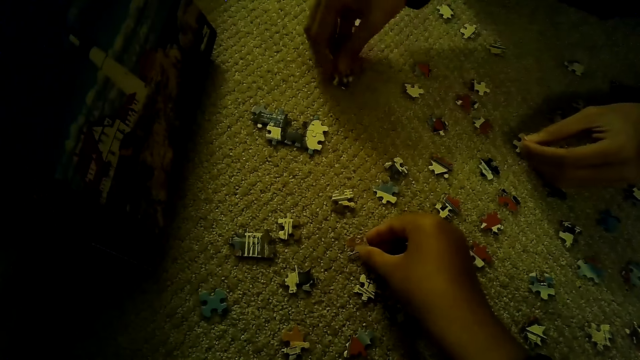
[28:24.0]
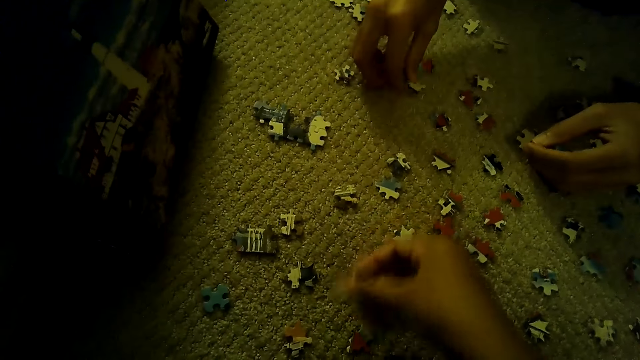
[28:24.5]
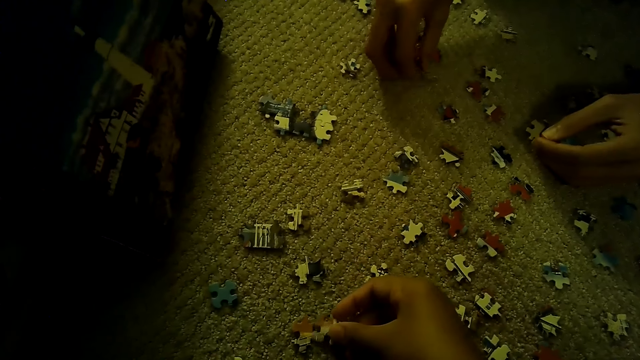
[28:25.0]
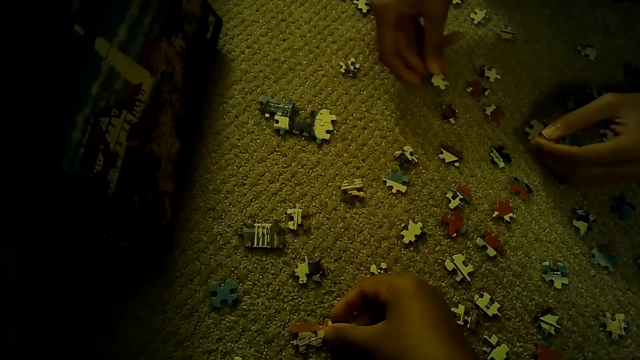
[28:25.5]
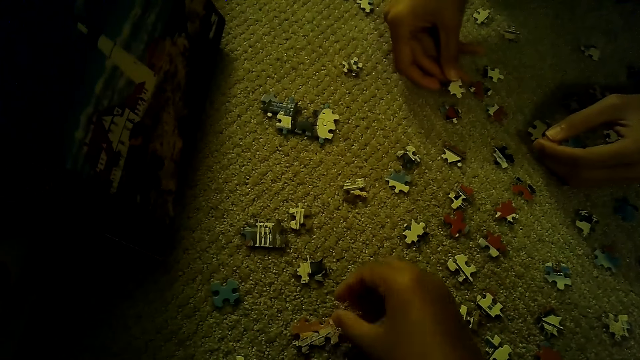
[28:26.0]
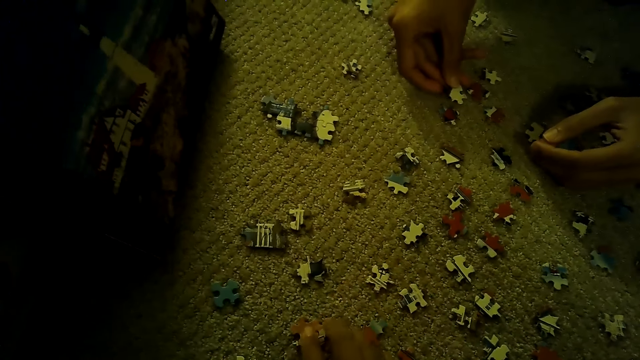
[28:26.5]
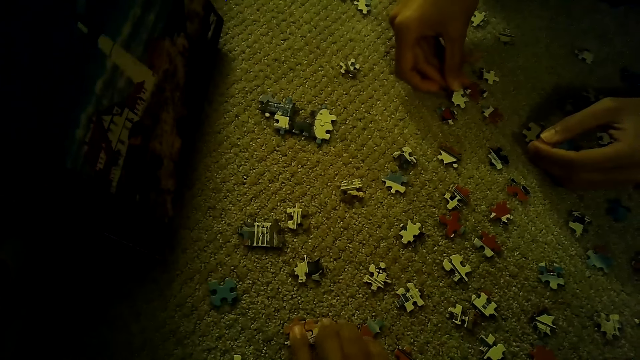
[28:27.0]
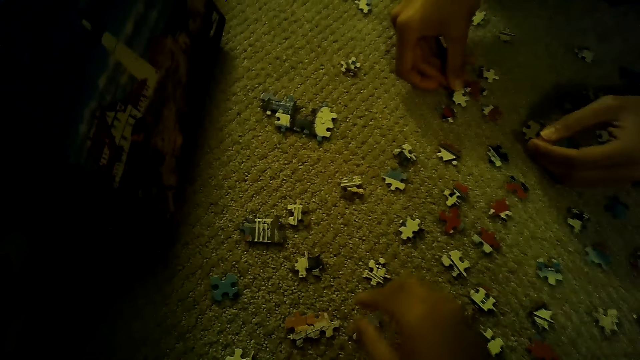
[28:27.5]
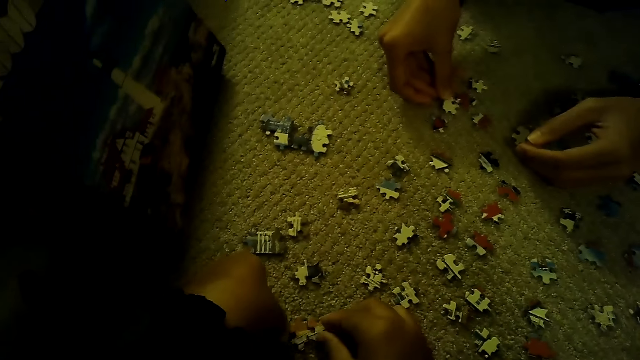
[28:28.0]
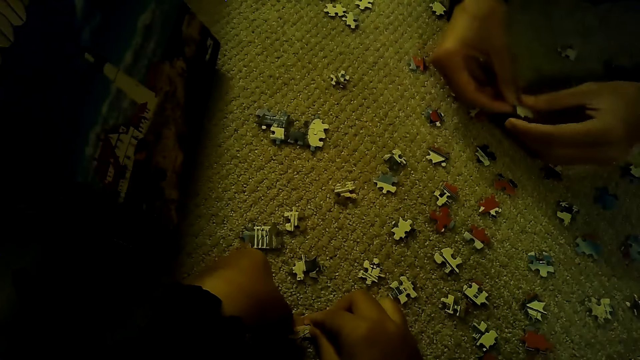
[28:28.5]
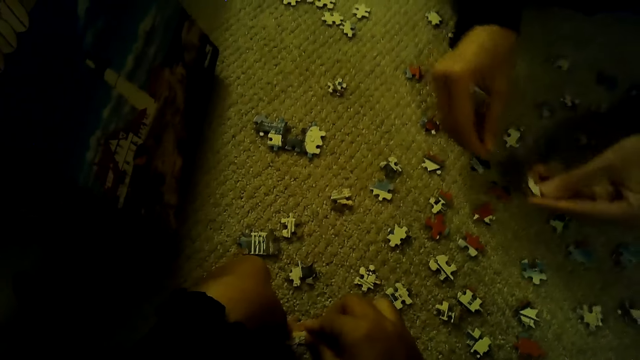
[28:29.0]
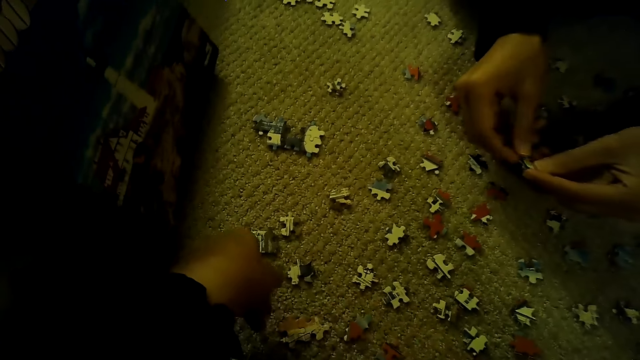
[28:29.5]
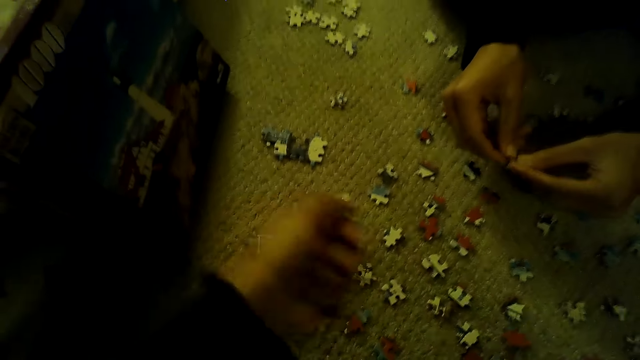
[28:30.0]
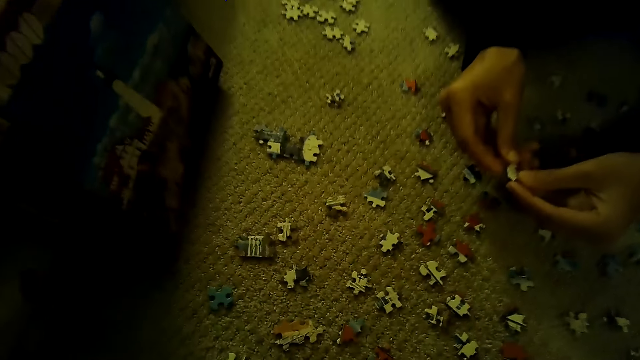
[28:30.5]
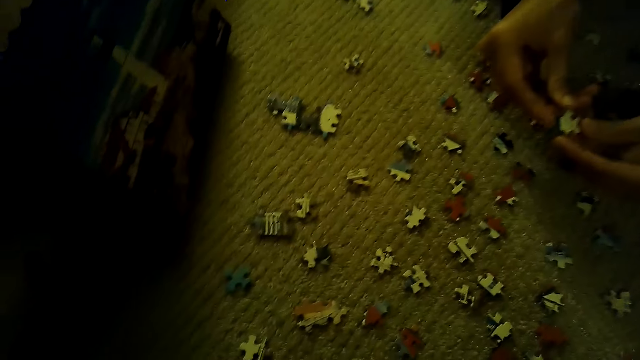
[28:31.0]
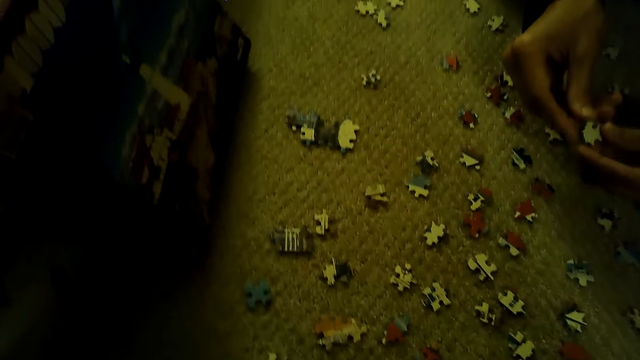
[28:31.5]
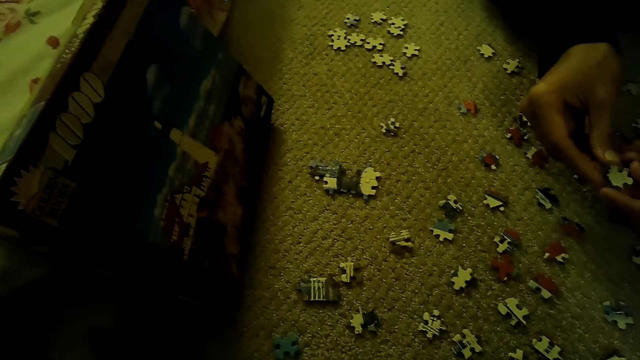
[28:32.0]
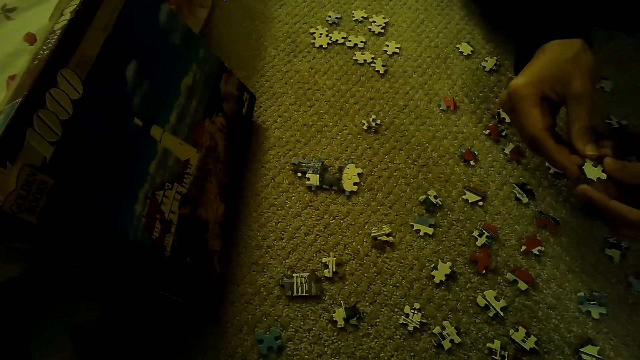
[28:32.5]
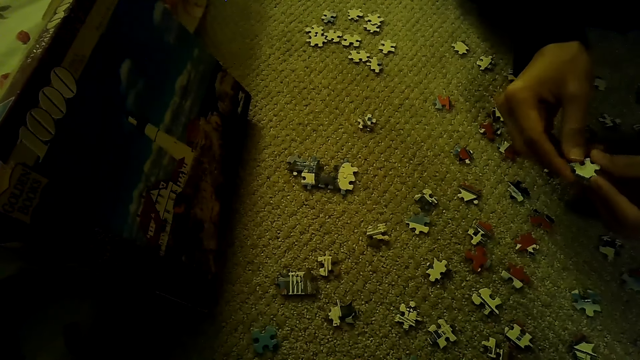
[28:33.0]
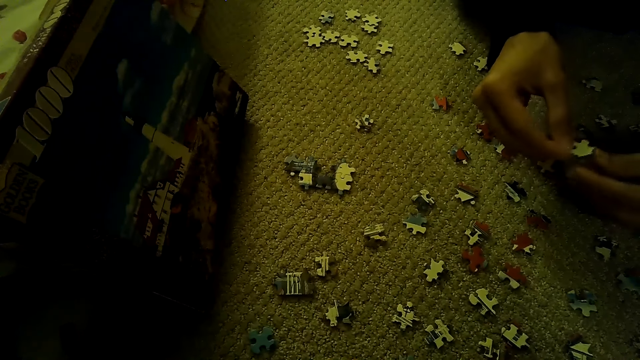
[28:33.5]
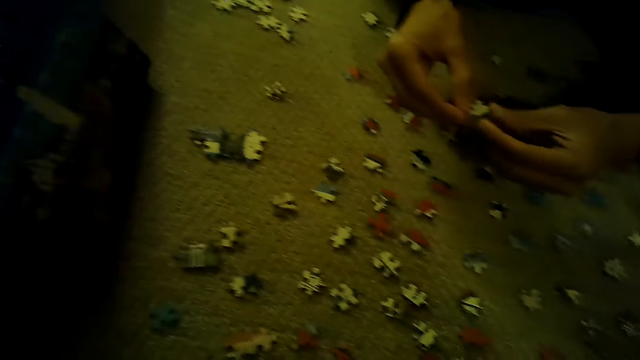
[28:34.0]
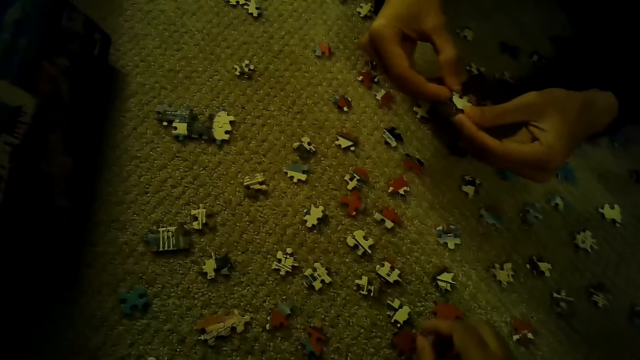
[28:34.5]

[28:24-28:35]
A man plays the jigsaw puzzle on the floor. The man puts a puzzle piece. The camera wearer picks up the puzzle piece. The man moves the puzzle piece. The camera wearer fixes the puzzle pieces. The man looks at the puzzle piece. The camera wearer stares at the jigsaw puzzle piece.

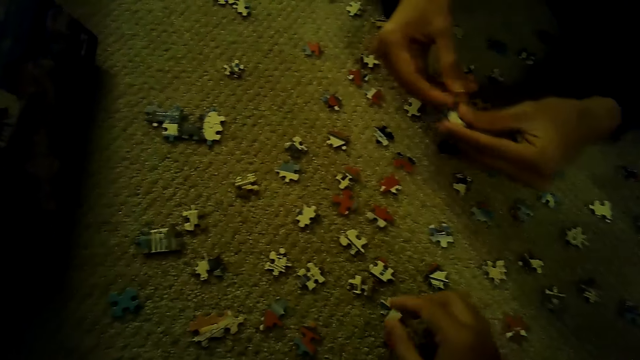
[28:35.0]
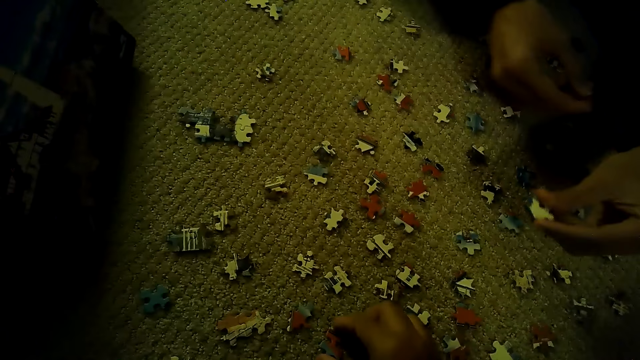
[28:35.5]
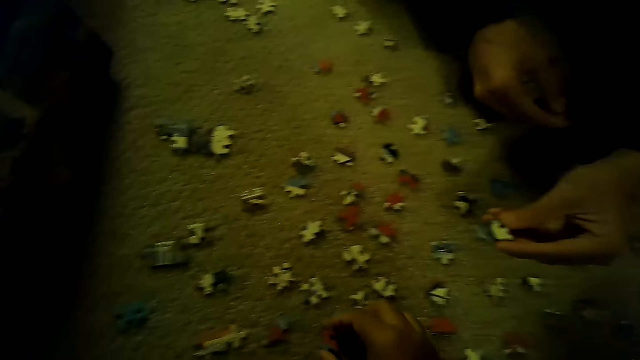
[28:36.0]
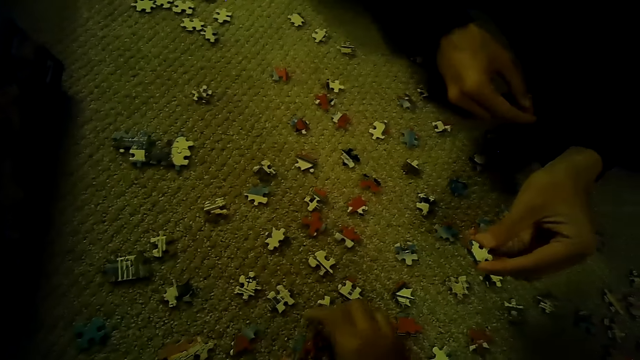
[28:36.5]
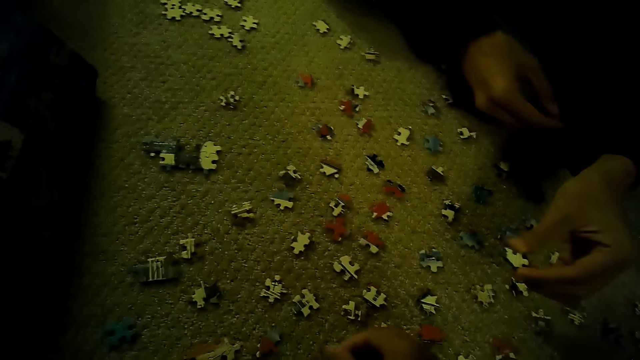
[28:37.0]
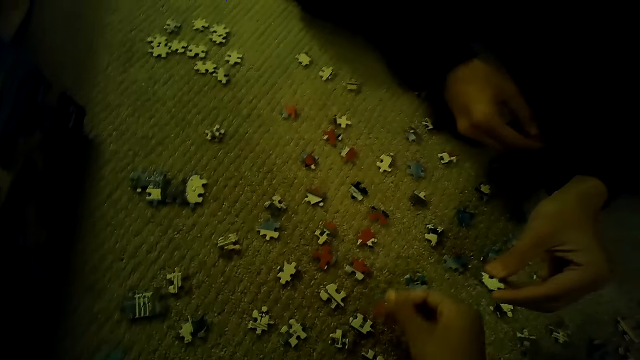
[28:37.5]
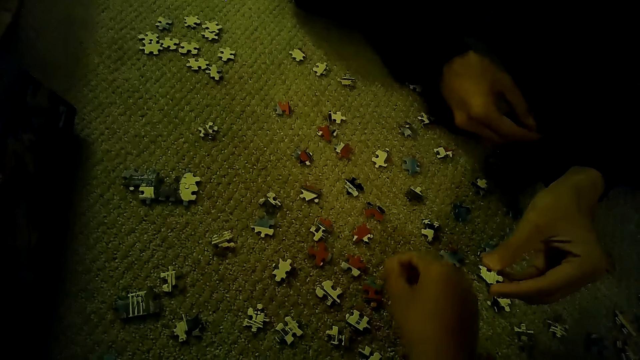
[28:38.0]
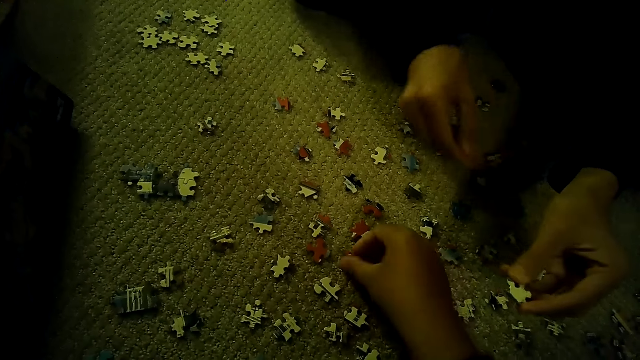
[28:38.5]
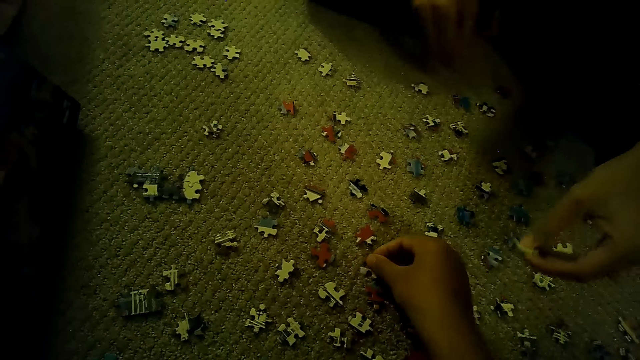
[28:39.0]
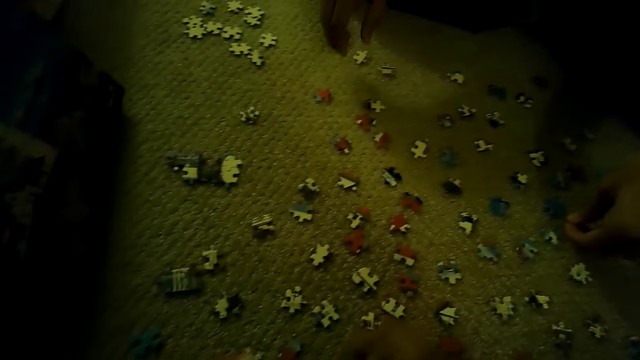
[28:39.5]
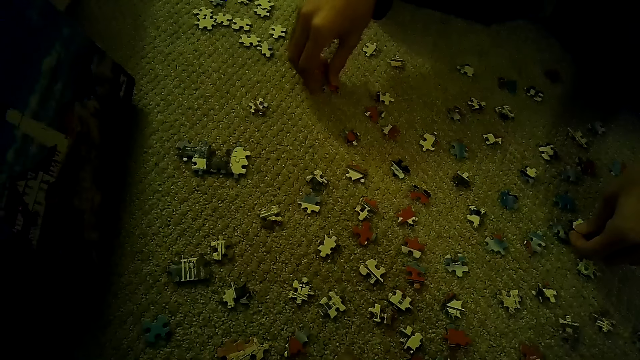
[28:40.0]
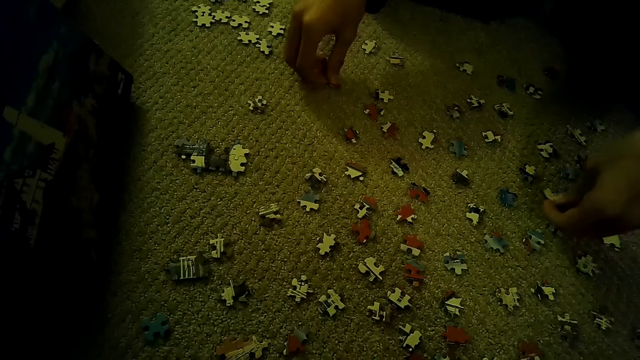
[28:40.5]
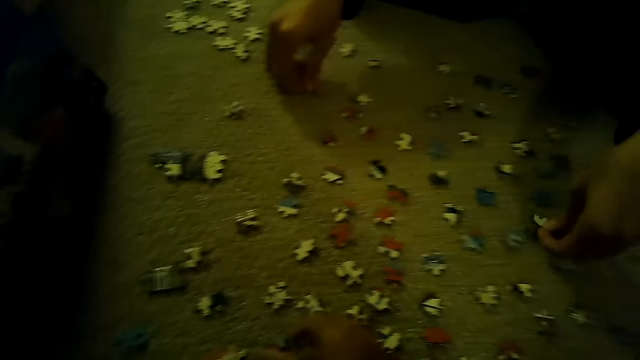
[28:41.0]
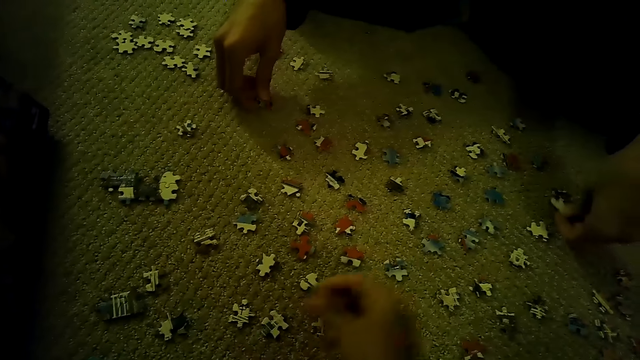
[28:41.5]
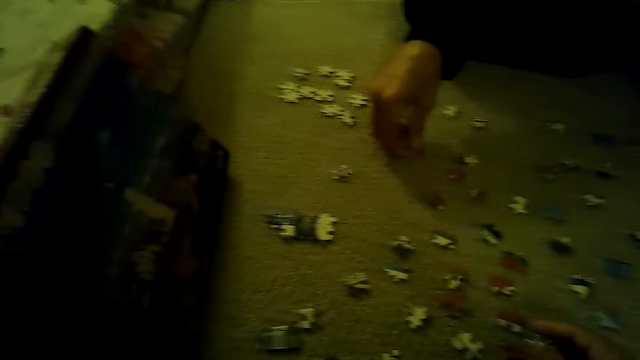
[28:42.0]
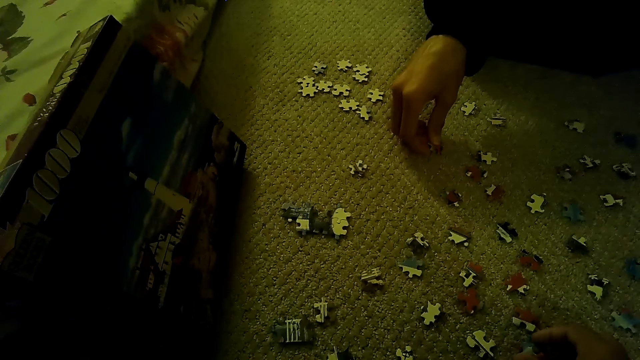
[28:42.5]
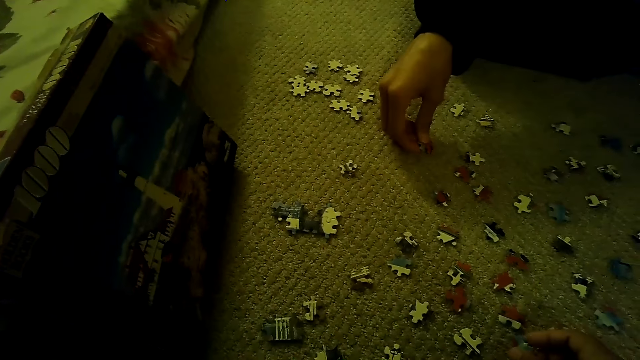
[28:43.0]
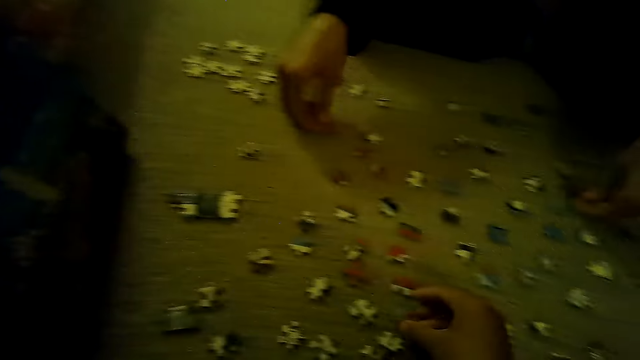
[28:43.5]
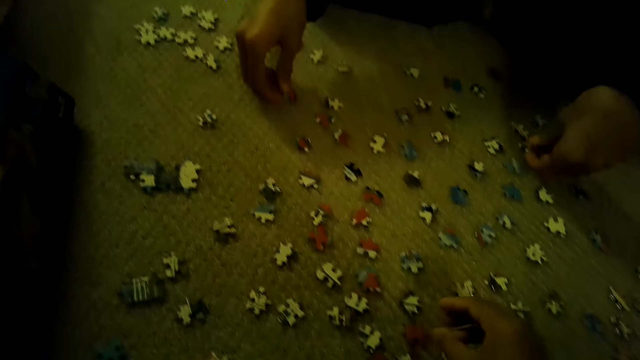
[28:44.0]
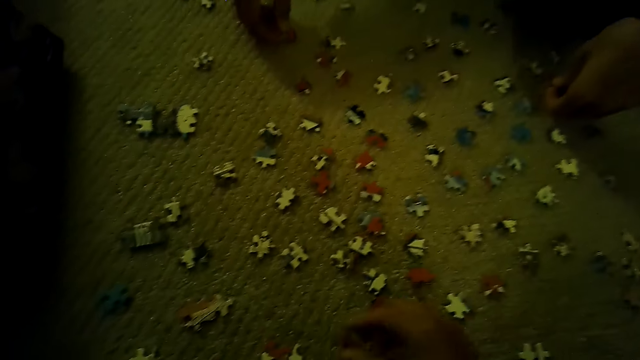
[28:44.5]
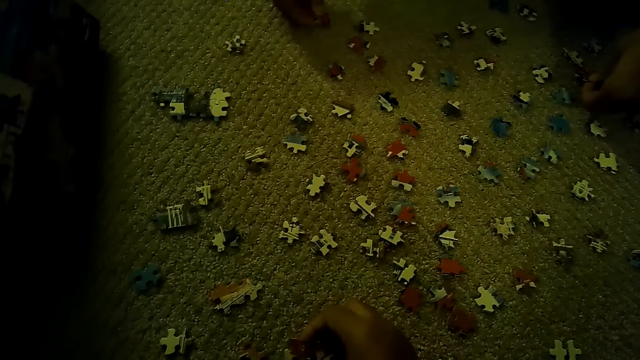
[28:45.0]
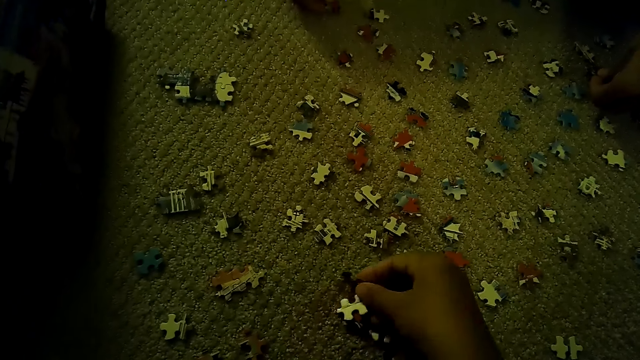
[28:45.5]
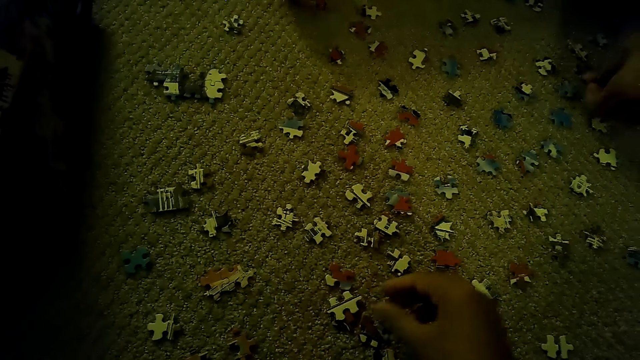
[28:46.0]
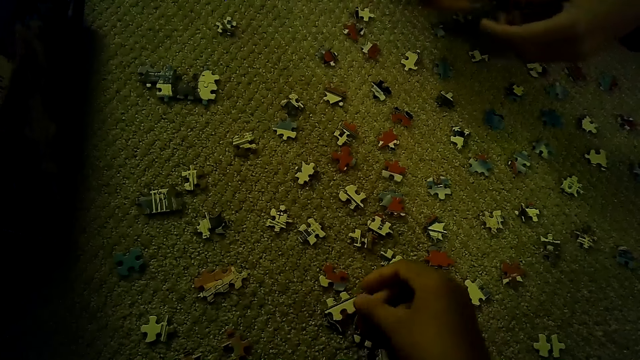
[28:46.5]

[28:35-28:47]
The camera wearer plays the jigsaw puzzle on the floor. They drop a puzzle piece. They pick up the puzzle piece. A person picks up the puzzle piece. The camera wearer moves the puzzle pieces.
